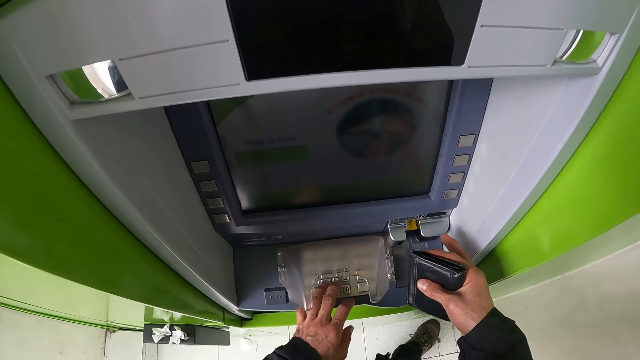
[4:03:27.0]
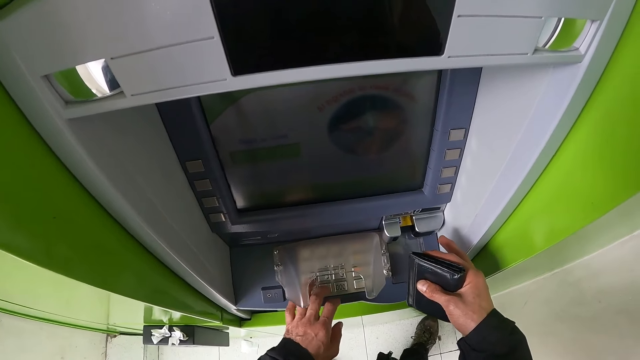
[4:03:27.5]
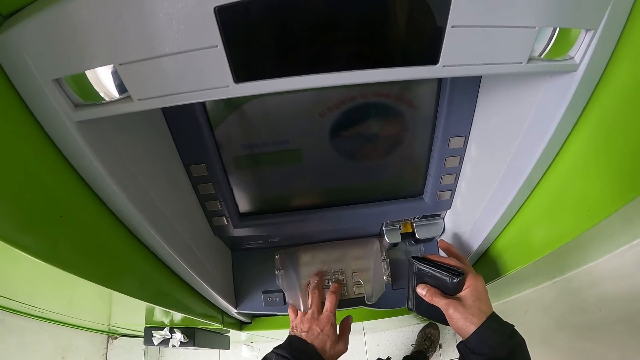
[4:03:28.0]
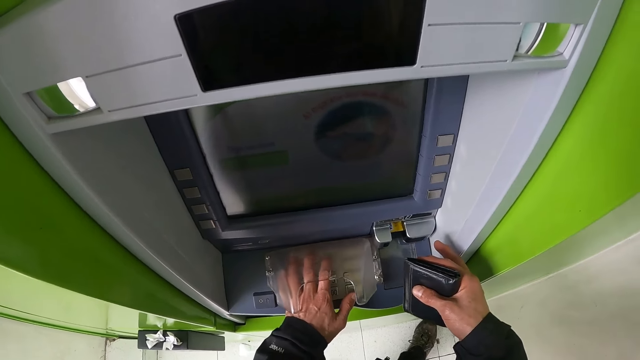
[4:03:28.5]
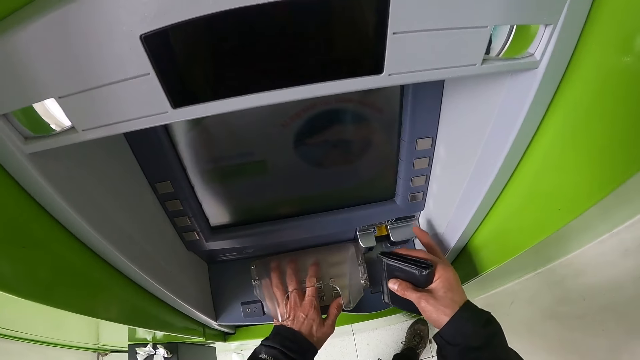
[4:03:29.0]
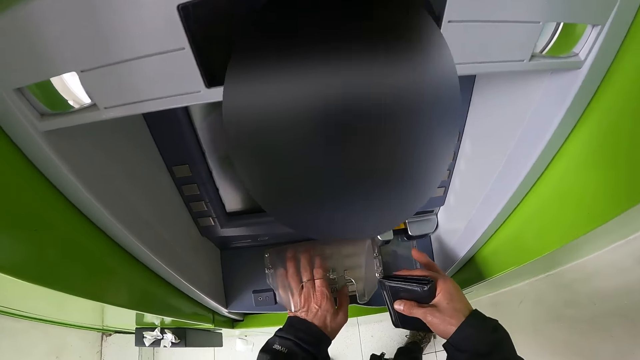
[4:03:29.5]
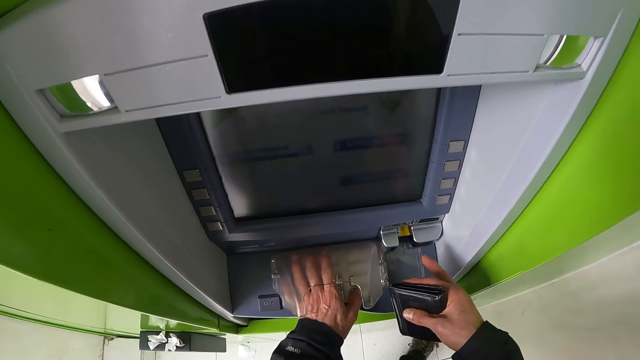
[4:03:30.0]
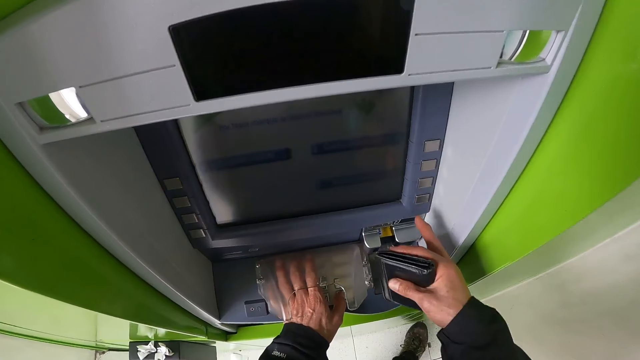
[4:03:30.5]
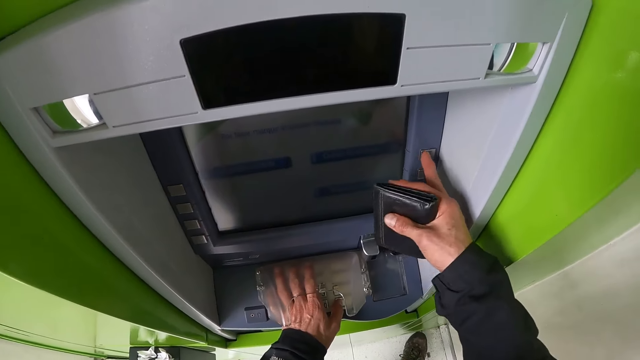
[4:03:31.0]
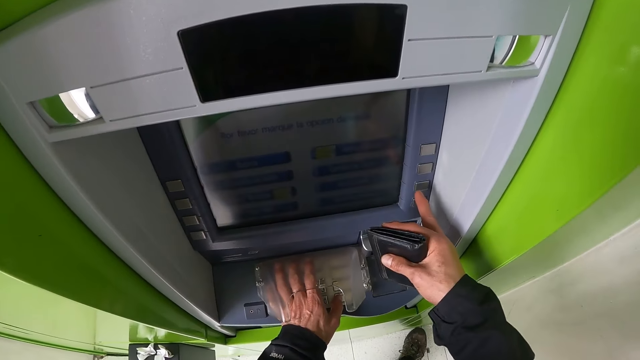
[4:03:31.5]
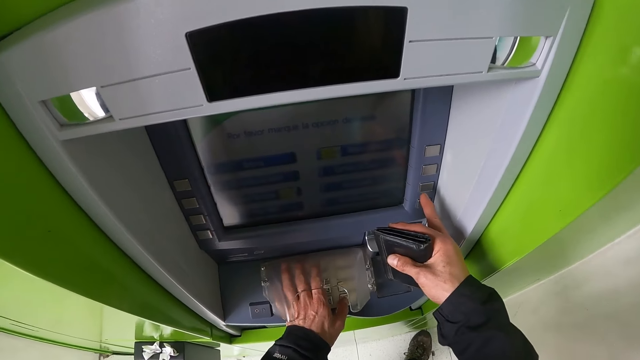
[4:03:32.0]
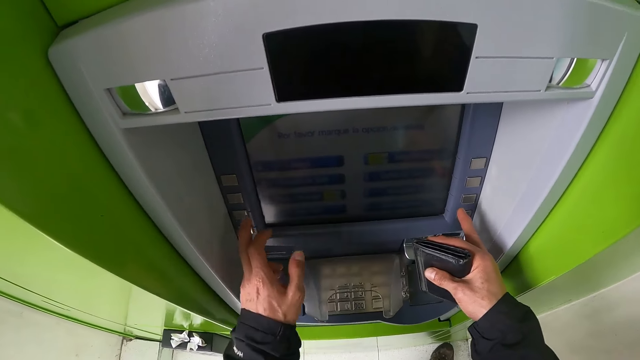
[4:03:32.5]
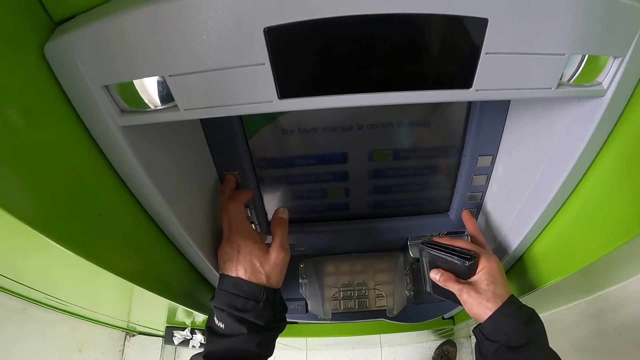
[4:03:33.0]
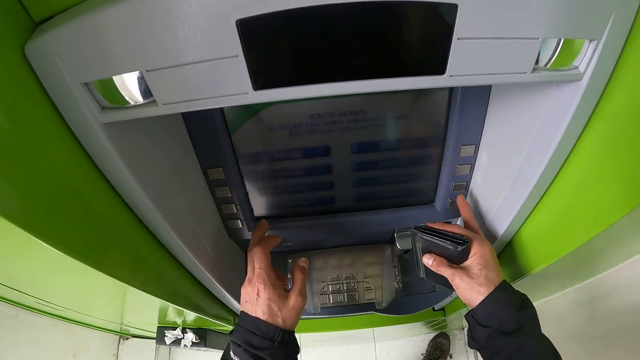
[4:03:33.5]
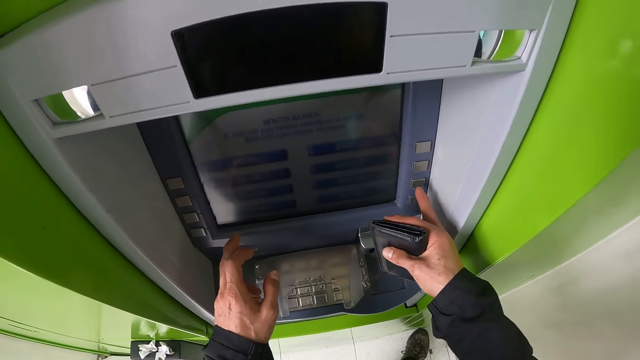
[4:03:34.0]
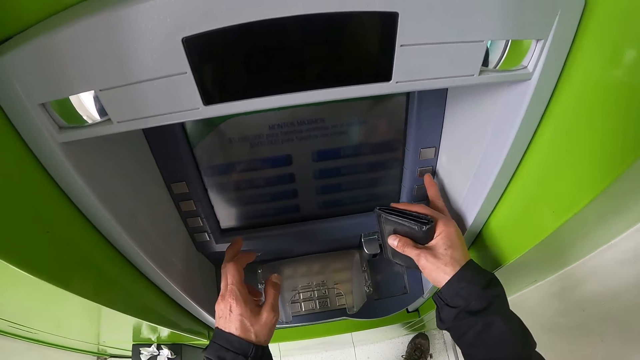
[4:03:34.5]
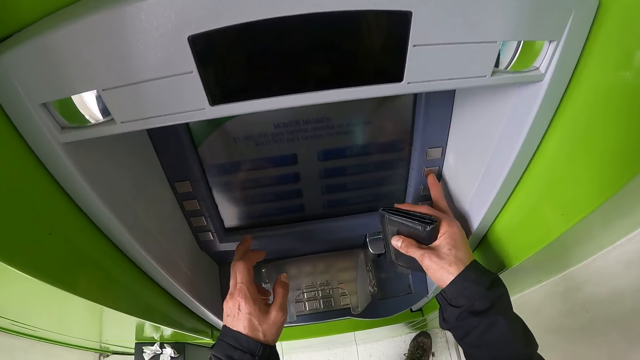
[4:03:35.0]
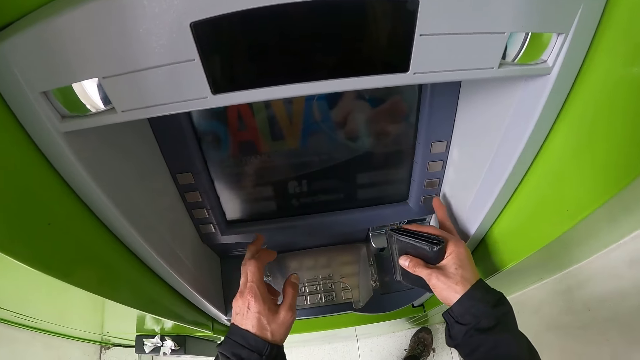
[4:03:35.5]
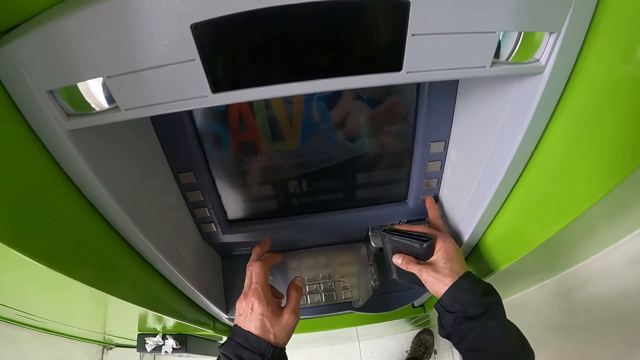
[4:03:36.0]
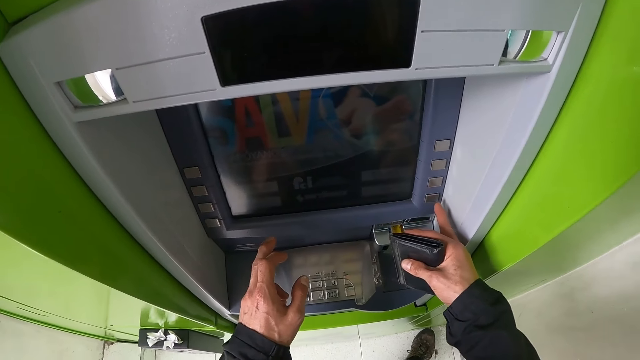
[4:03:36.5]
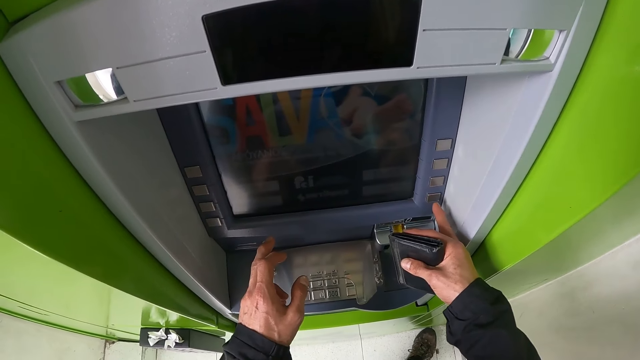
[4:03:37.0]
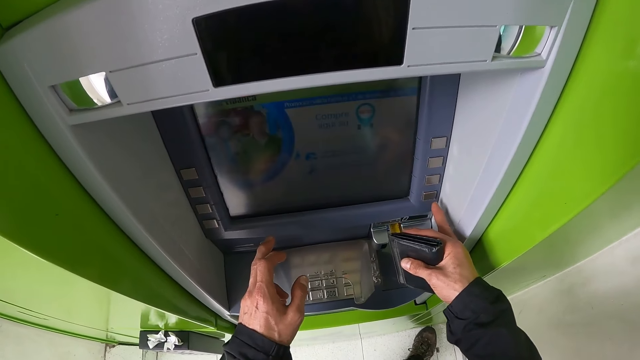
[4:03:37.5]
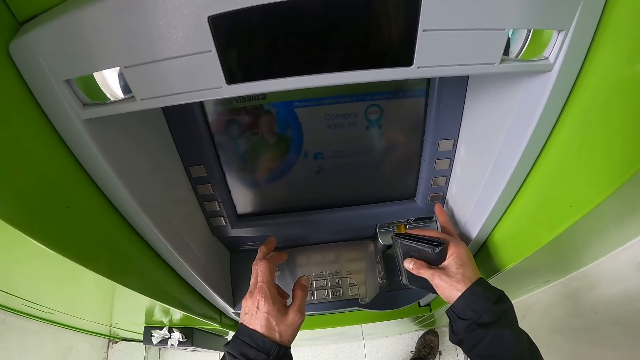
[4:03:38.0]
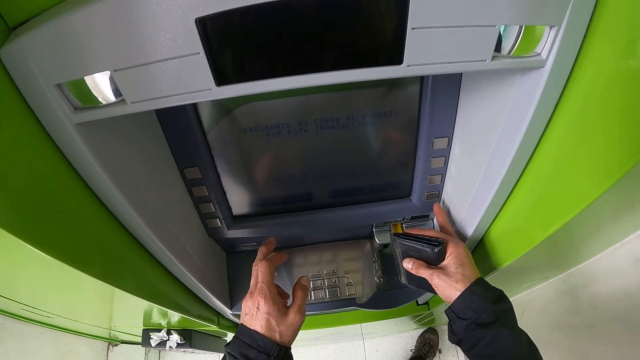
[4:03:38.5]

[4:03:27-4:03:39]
The camera wearer presses the buttons on the automated teller machine with his right hand. He presses the buttons on the automated teller machine with his hands.

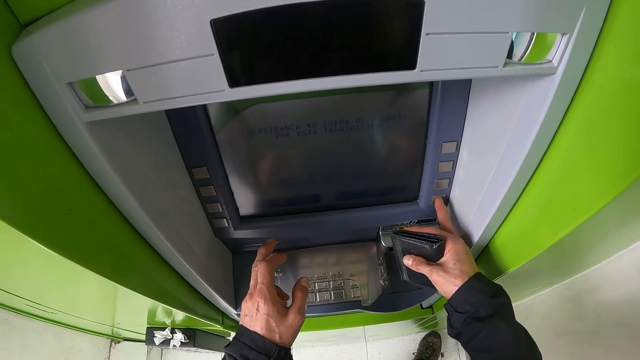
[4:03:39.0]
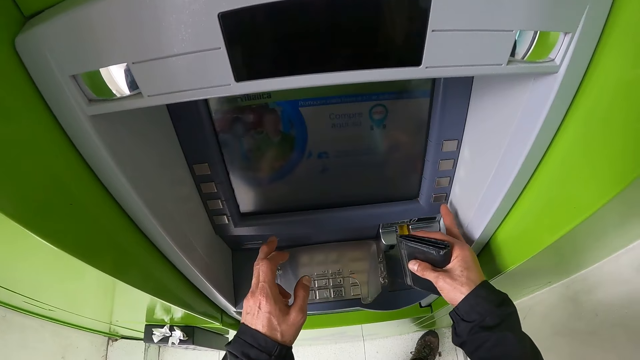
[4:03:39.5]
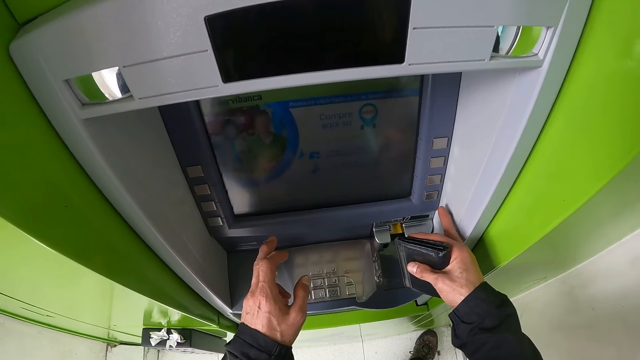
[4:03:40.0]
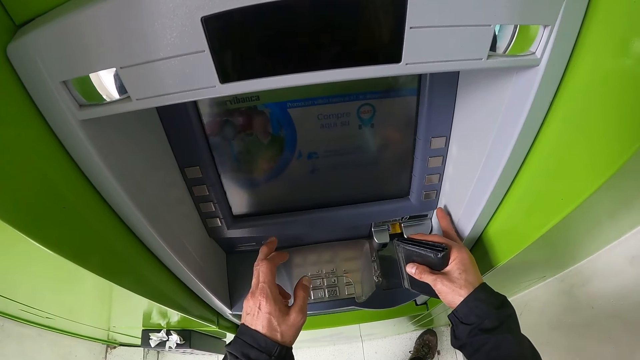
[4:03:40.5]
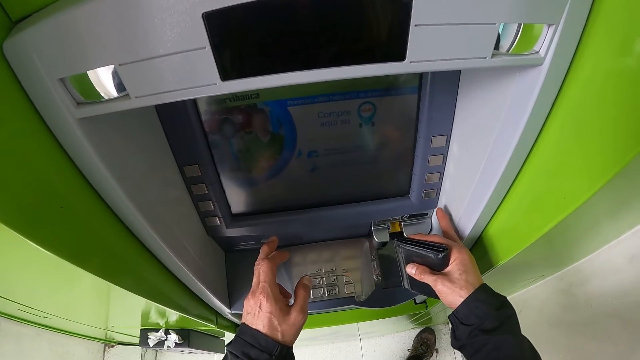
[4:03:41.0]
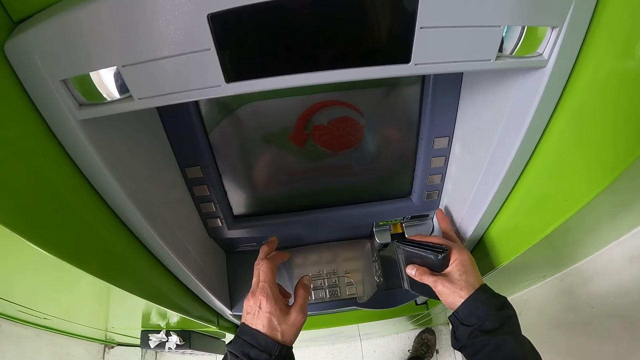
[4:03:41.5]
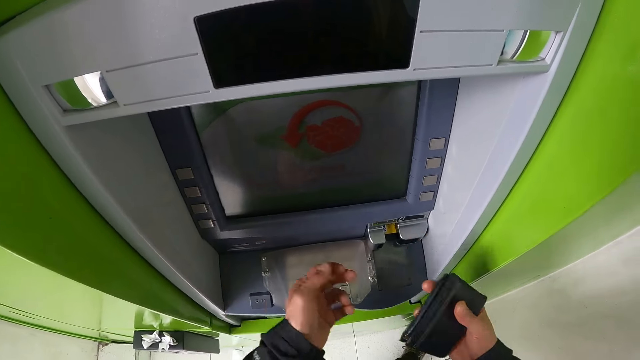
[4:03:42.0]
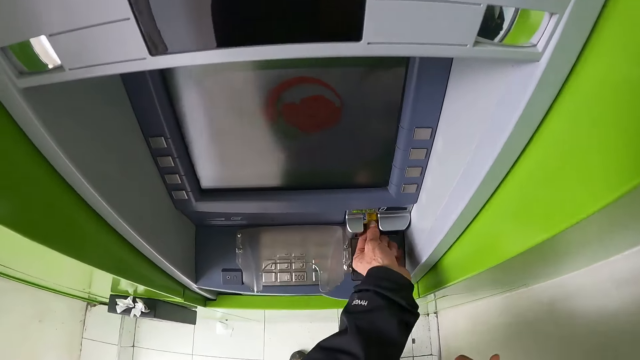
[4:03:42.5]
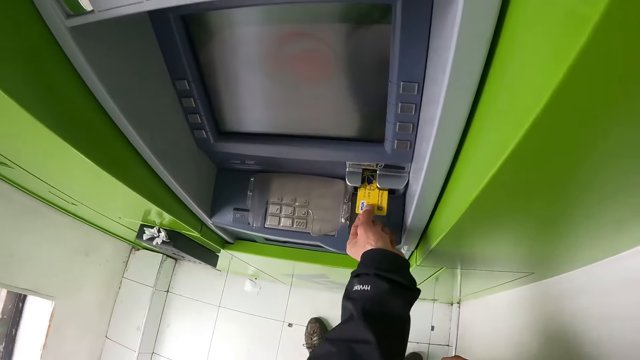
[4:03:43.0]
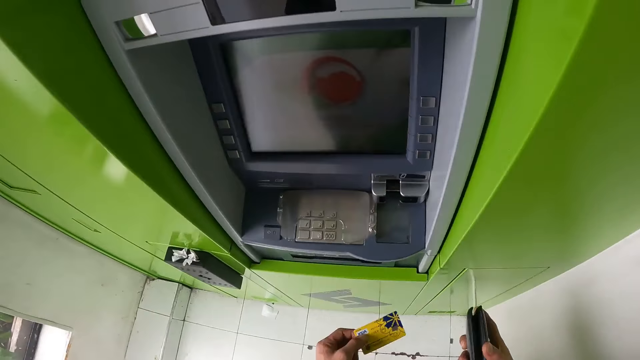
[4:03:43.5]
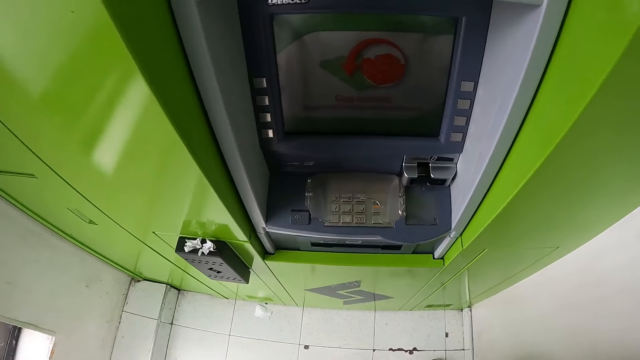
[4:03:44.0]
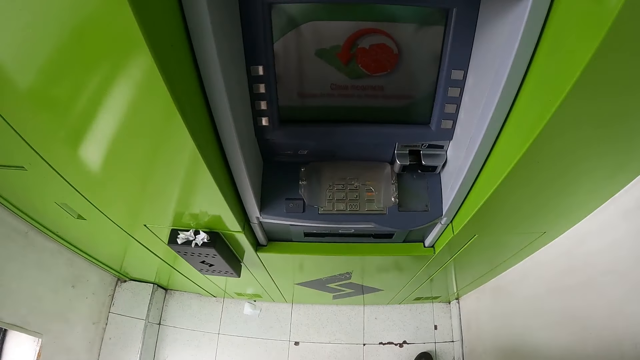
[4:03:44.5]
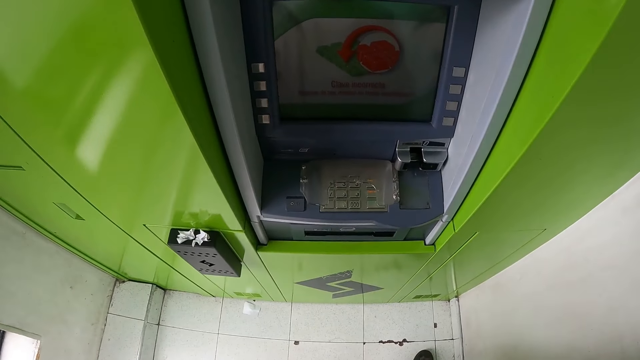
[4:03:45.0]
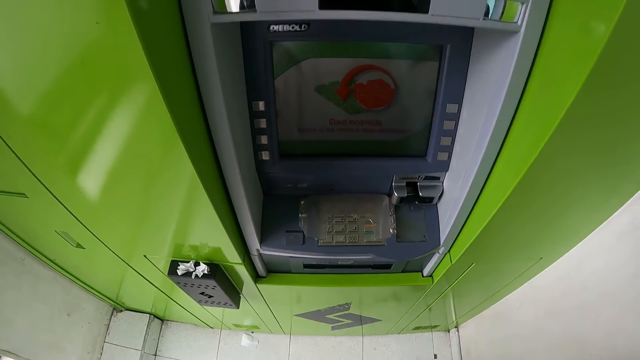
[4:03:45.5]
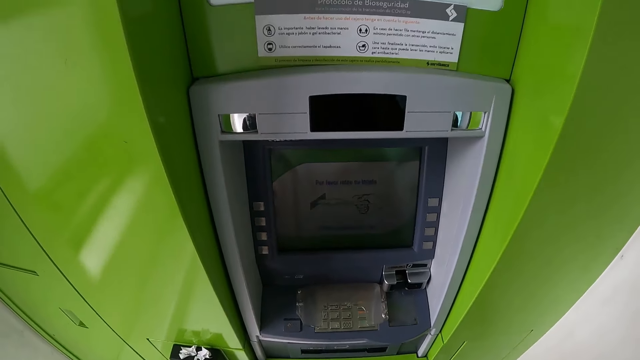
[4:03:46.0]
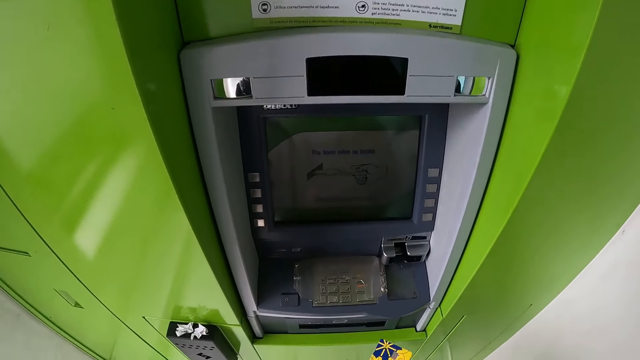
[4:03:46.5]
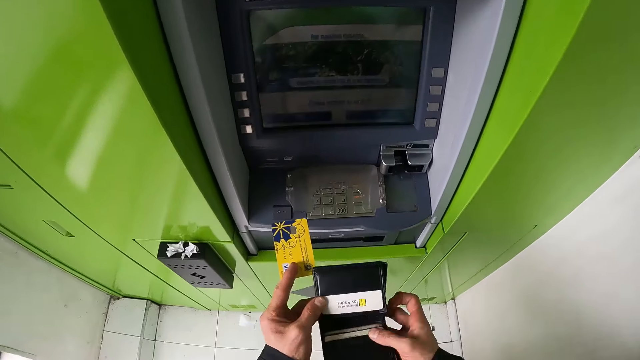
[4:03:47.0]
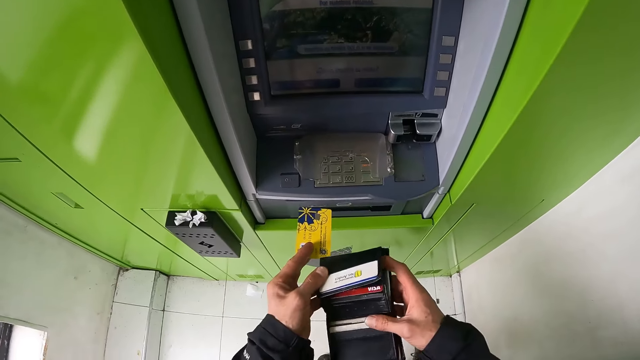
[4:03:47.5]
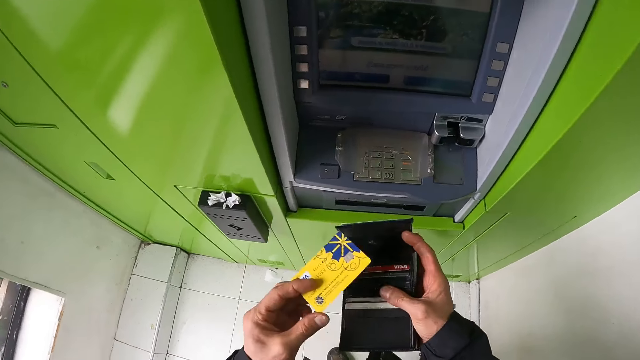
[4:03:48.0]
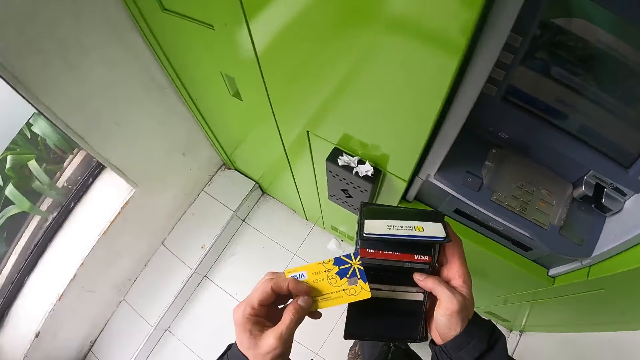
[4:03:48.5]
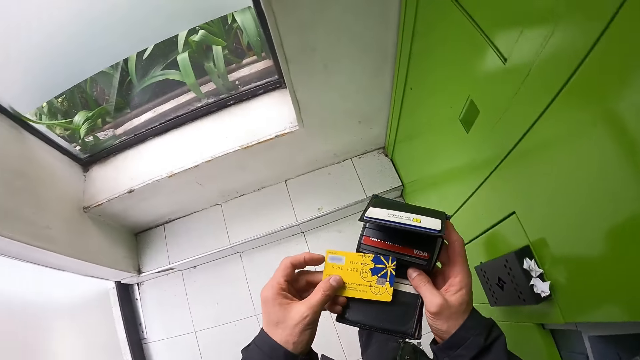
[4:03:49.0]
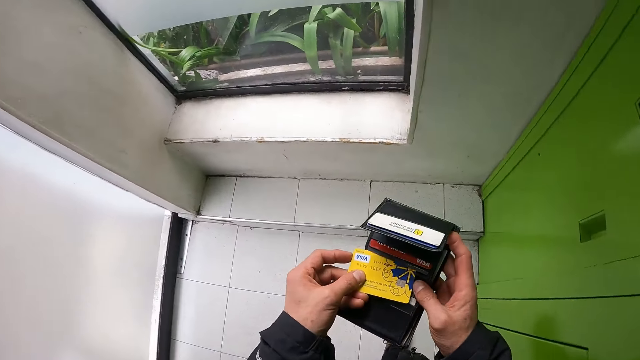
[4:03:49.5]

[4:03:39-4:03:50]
The camera wearer looks at the ATM machine. He removes the credit card from the automated teller machine with his left hand. He looks at the ATM machine. He opens his wallet with his hands. He stares around.
